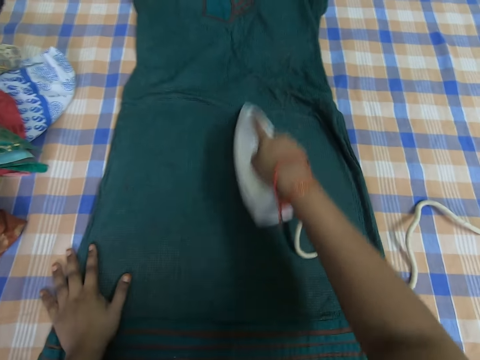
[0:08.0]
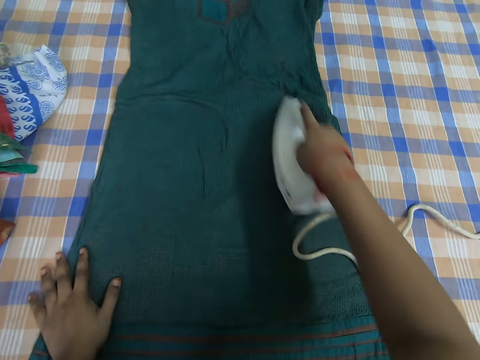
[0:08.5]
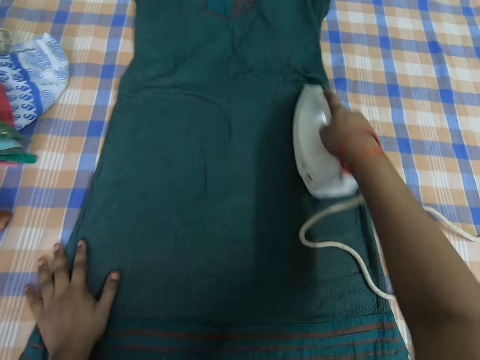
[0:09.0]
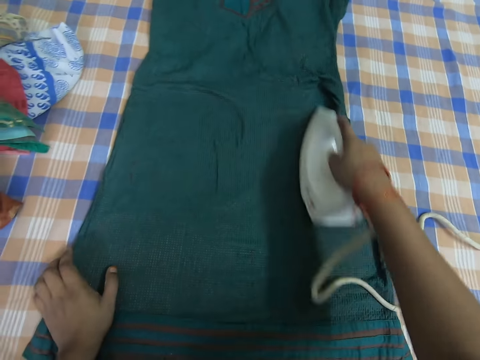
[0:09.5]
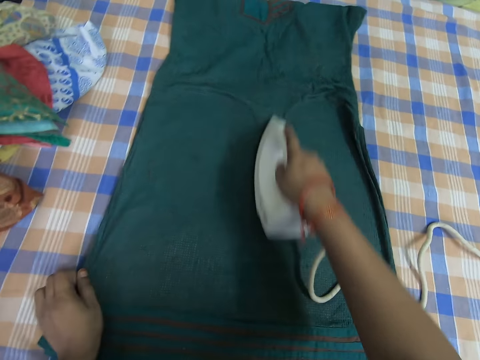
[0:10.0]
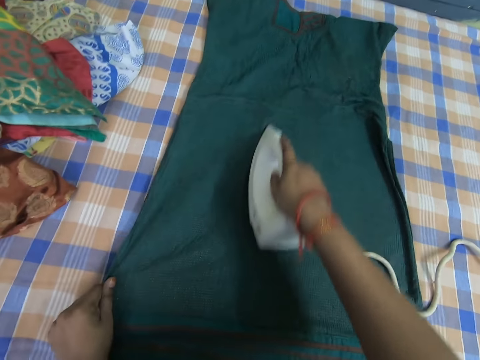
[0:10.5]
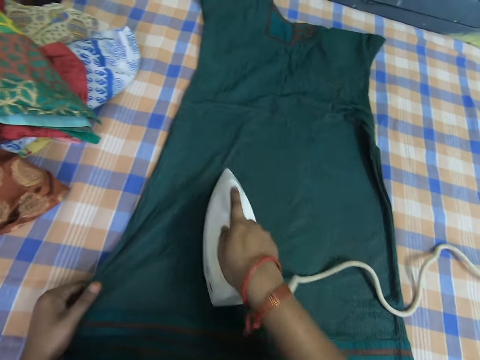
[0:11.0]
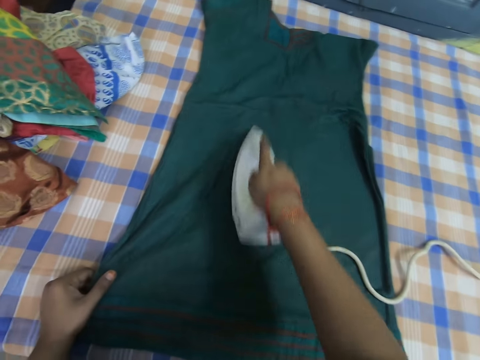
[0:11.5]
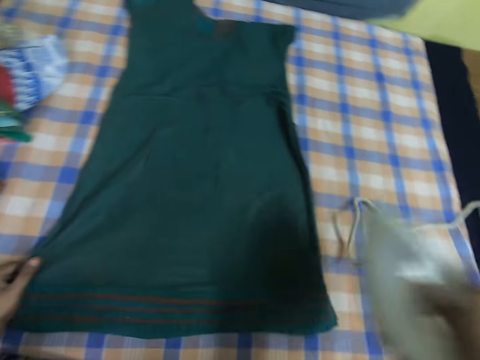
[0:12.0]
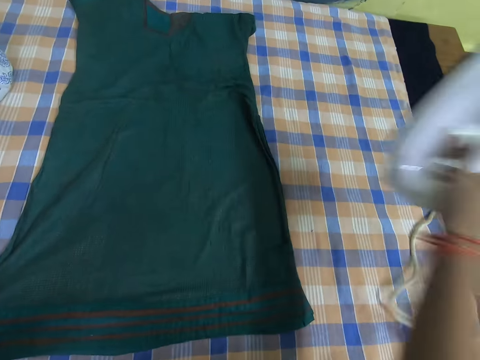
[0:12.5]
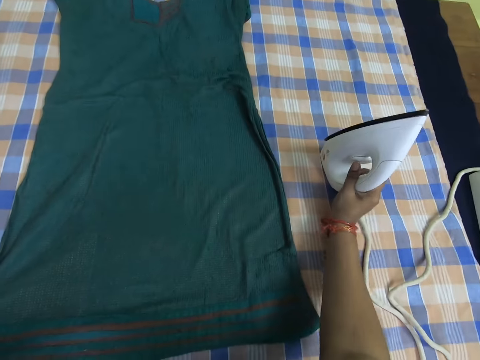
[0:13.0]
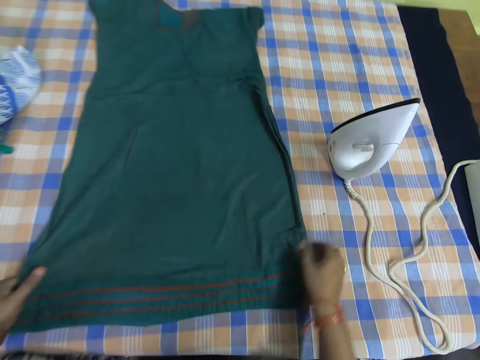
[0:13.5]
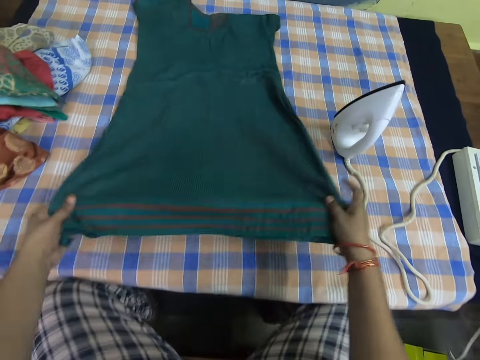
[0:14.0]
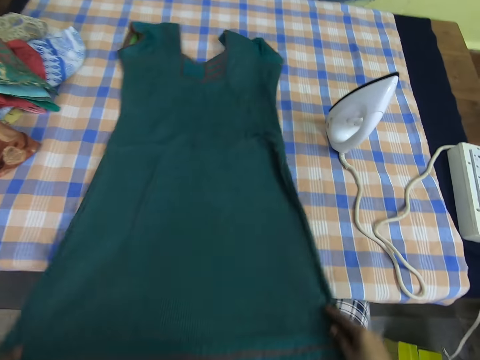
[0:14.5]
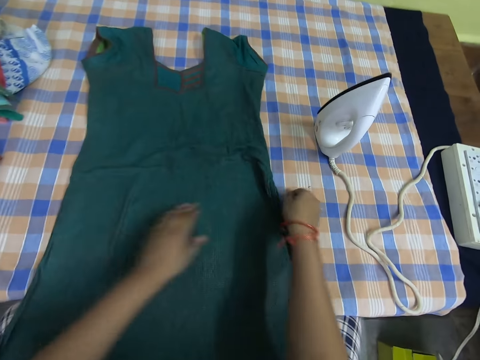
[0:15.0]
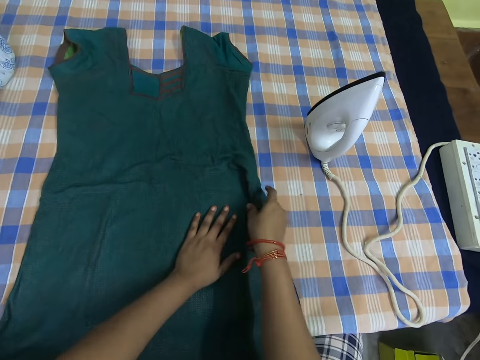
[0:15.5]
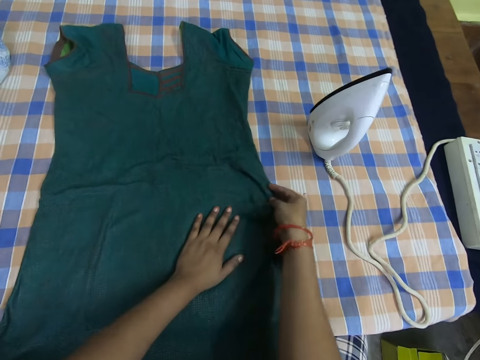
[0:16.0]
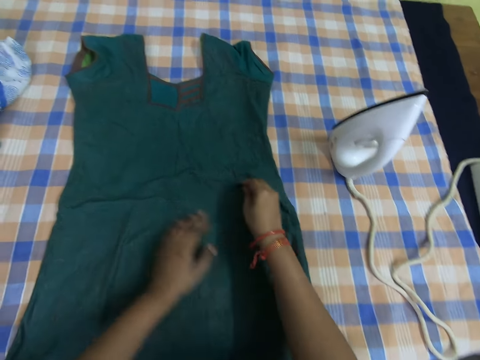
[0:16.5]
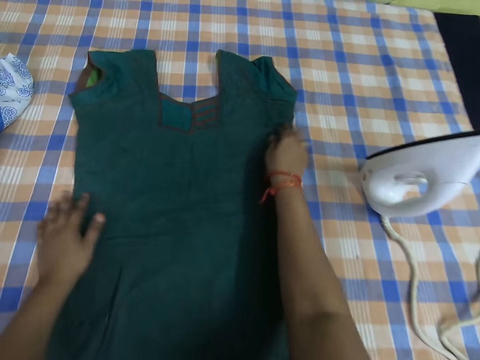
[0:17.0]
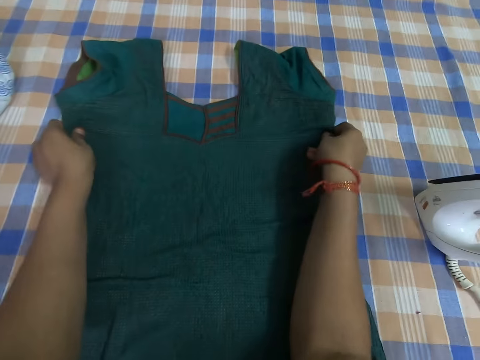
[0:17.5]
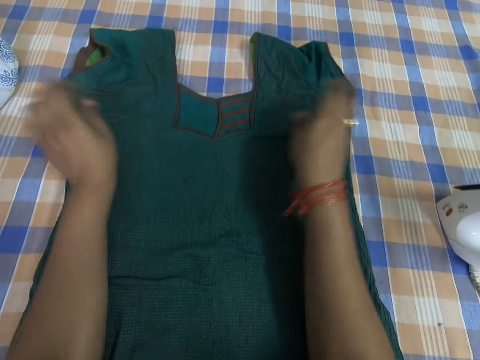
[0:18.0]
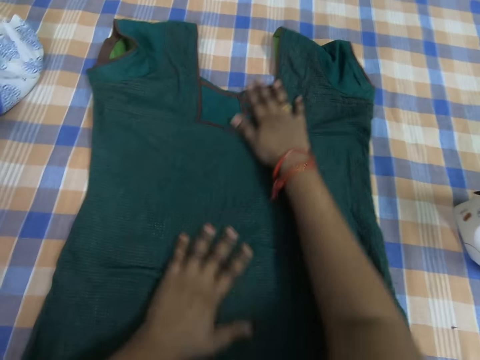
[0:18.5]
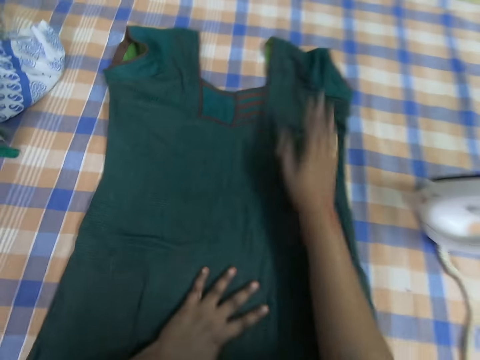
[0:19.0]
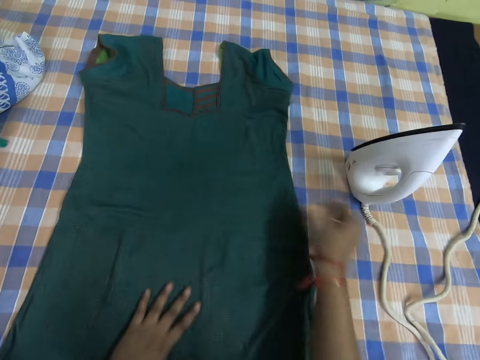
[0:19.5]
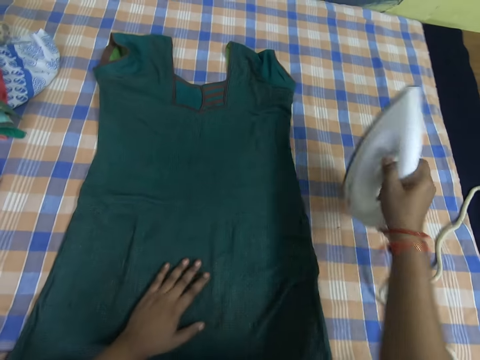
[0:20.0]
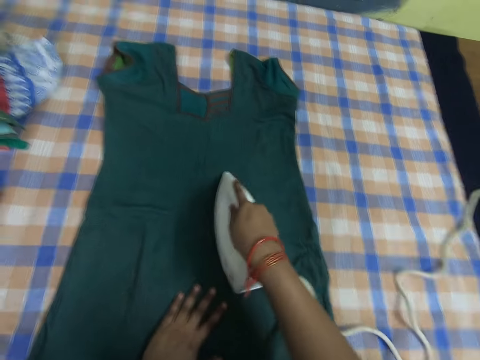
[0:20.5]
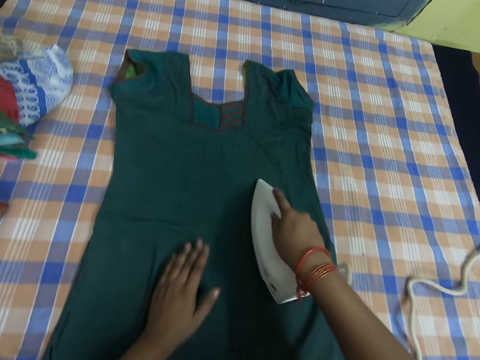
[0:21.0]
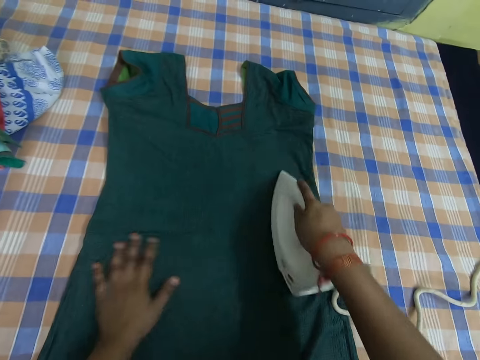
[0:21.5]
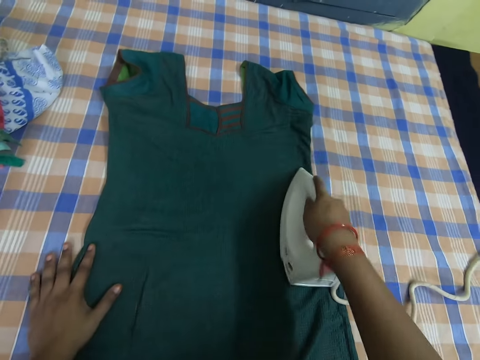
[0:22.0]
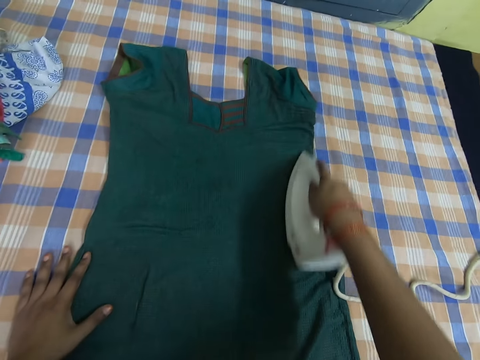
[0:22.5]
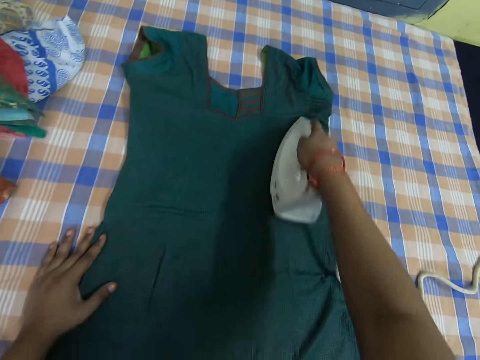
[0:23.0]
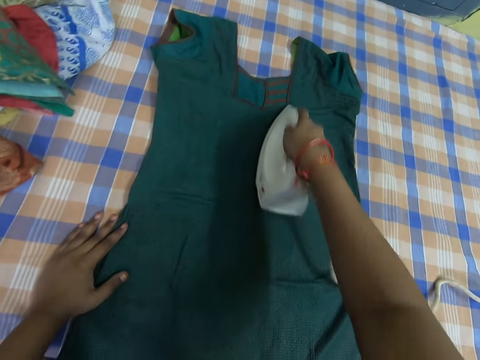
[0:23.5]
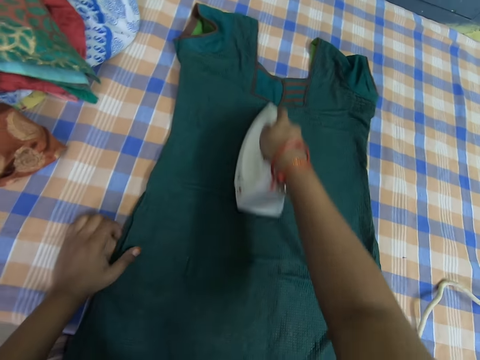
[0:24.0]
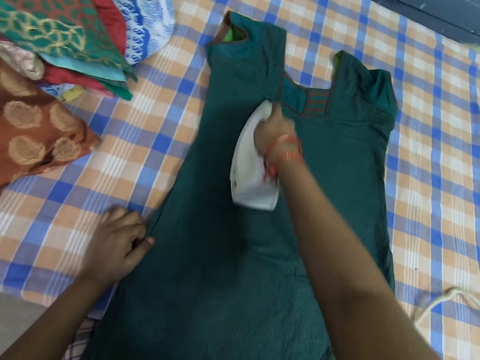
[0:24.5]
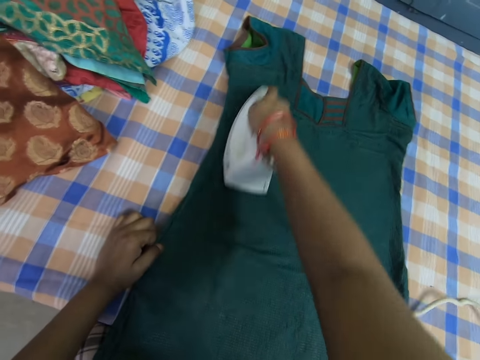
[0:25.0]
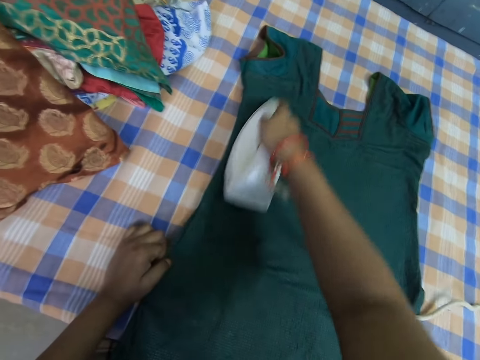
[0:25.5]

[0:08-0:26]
The camera wearer adjusts the cloth with her left hand. She raises the iron with her right hand. She drops the iron on the table or bed. She adjusts the cloth with both hands. She takes the iron on the bed with her right hand. She irons the cloth with the iron on the bed.

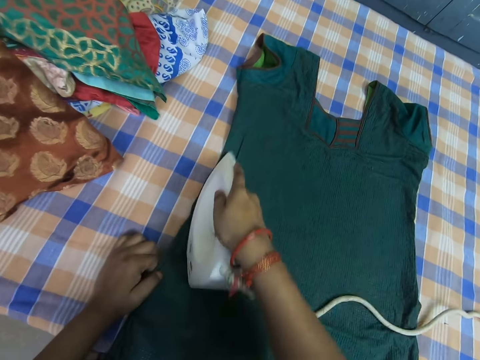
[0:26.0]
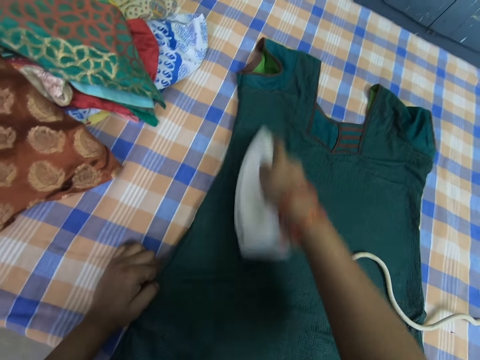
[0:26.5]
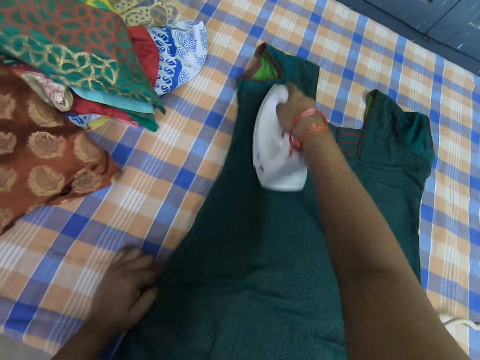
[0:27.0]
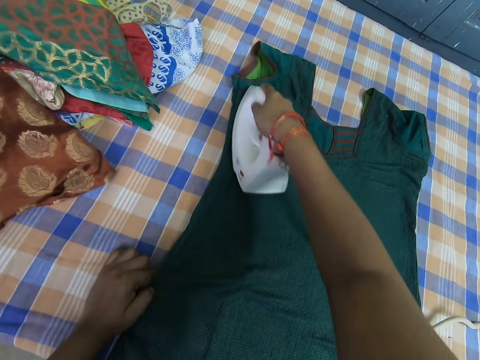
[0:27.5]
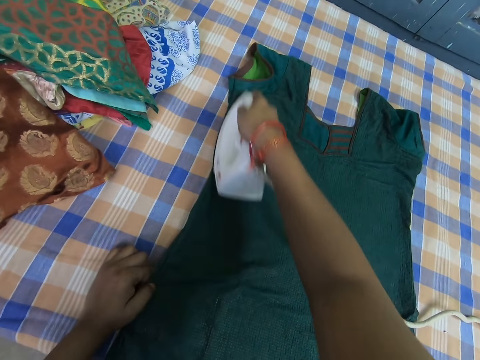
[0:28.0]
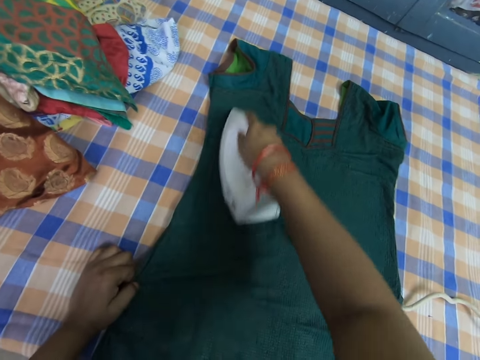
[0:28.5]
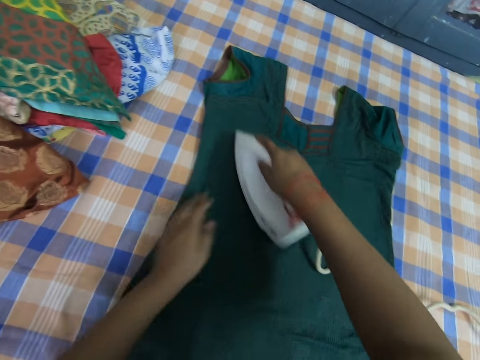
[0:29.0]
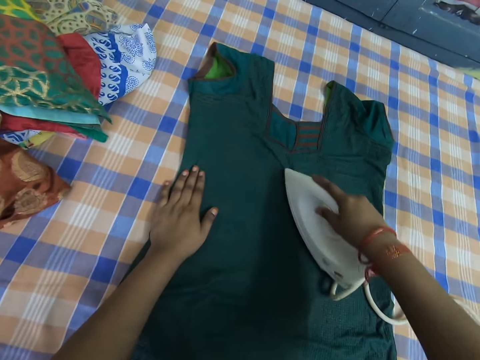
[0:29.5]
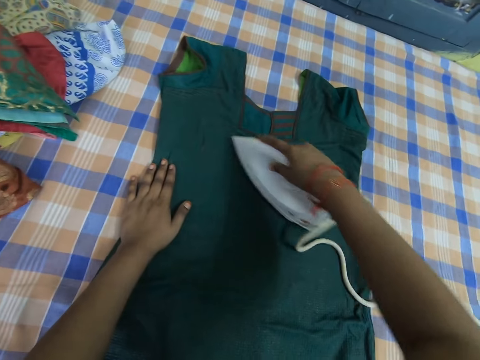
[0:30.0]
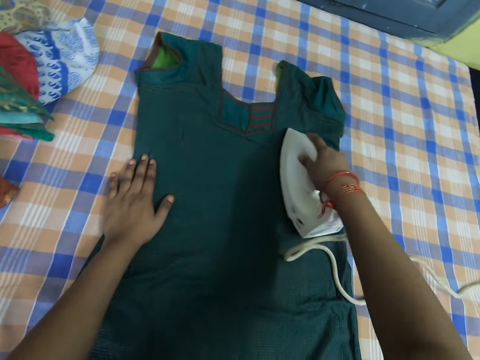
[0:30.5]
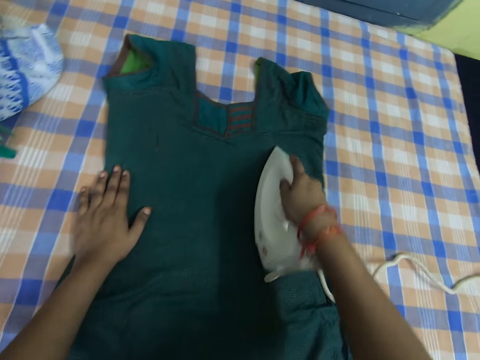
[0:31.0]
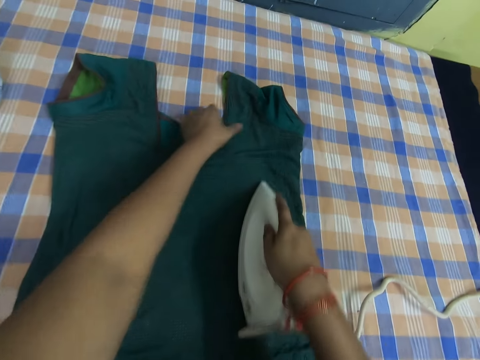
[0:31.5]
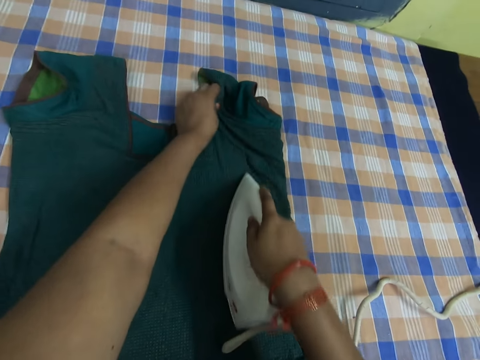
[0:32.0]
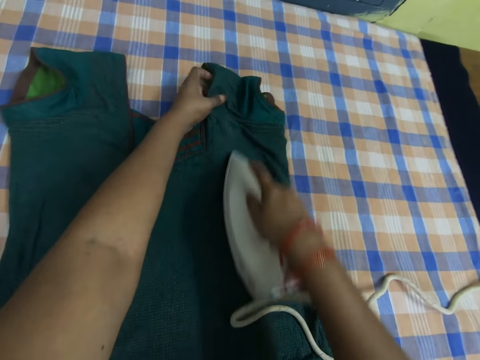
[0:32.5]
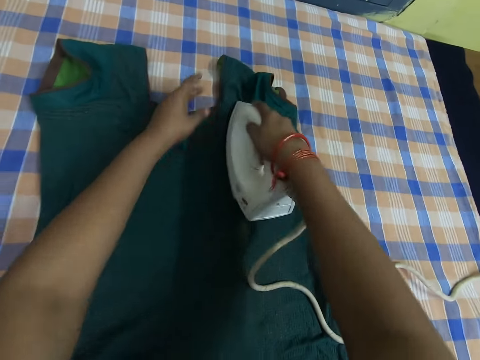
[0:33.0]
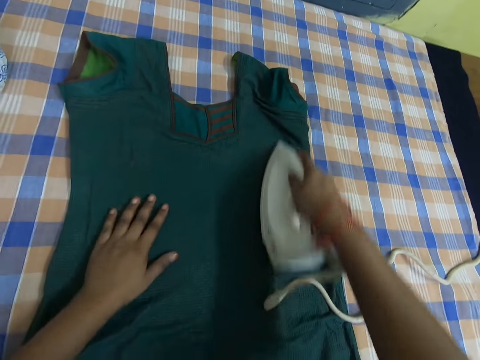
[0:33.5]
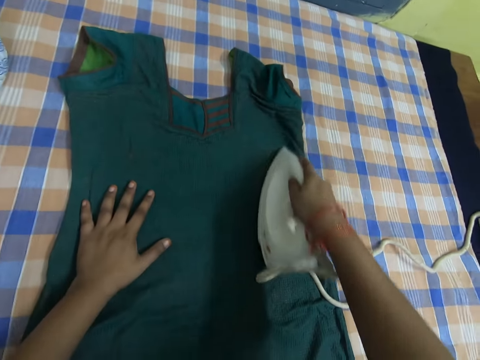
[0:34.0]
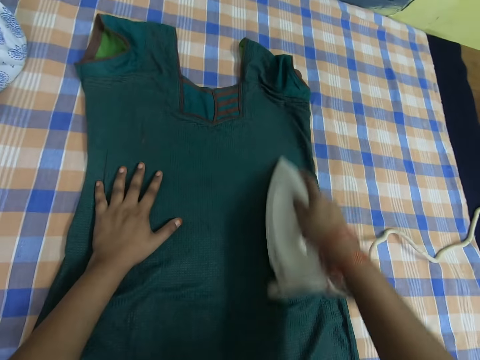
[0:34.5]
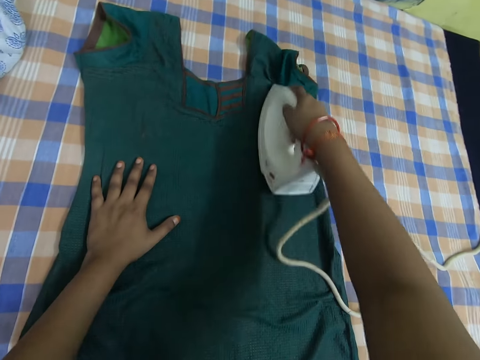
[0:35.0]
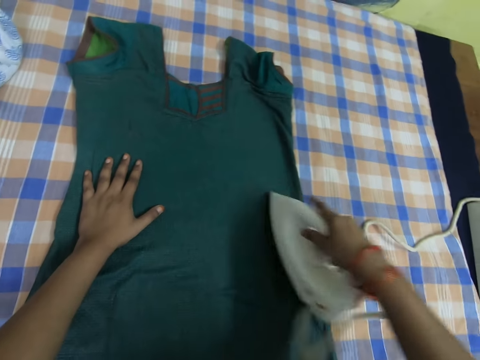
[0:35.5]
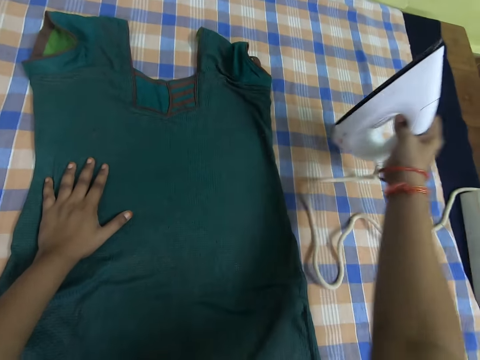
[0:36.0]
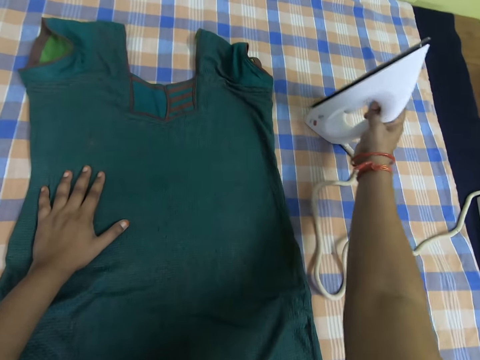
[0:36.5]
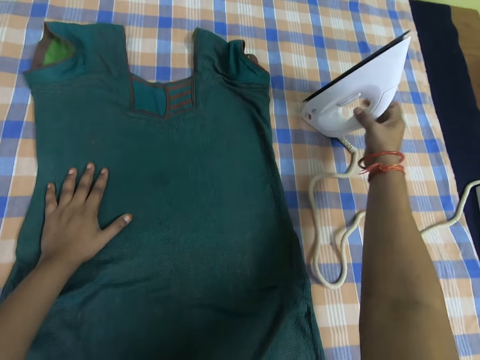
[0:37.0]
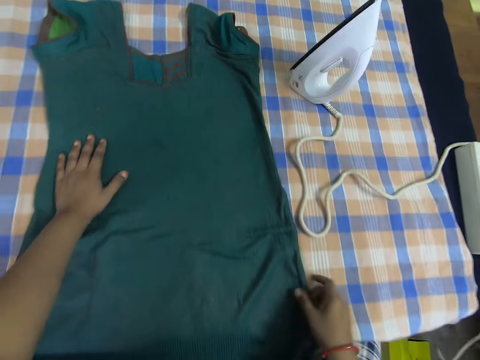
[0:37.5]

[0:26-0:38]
The camera wearer drops the iron on the table or bed.
